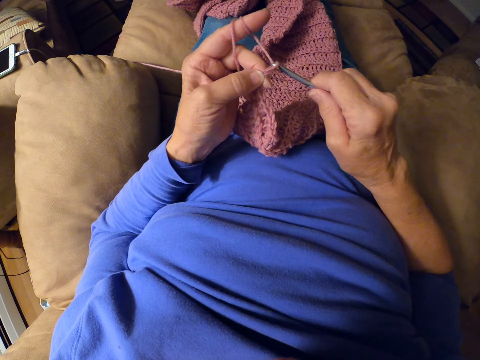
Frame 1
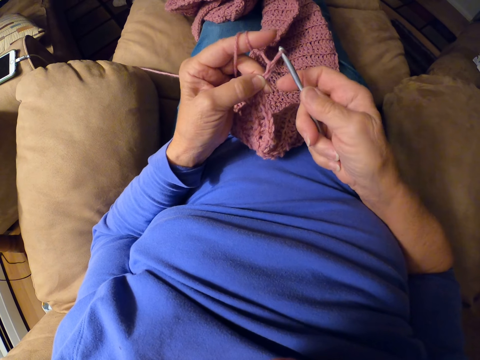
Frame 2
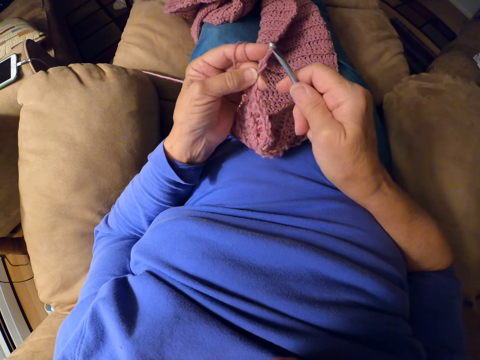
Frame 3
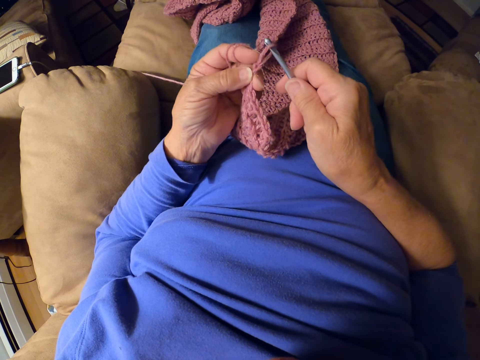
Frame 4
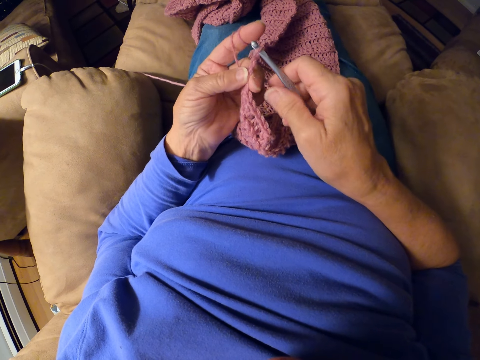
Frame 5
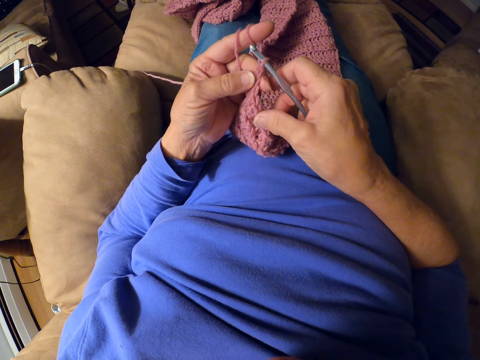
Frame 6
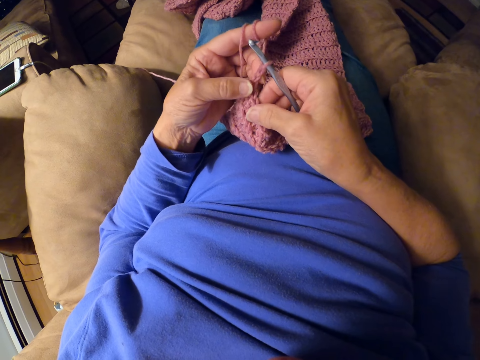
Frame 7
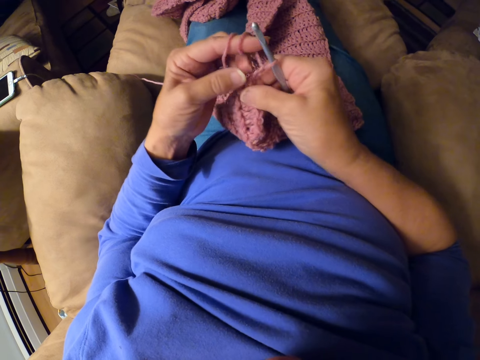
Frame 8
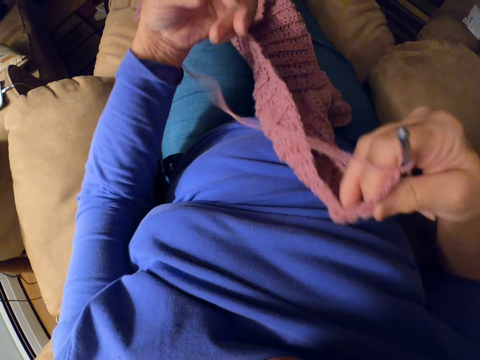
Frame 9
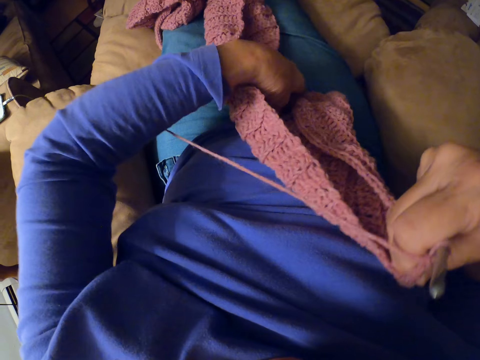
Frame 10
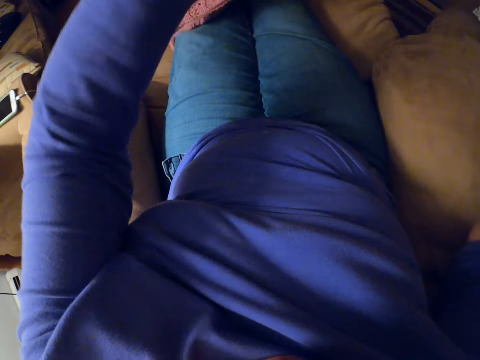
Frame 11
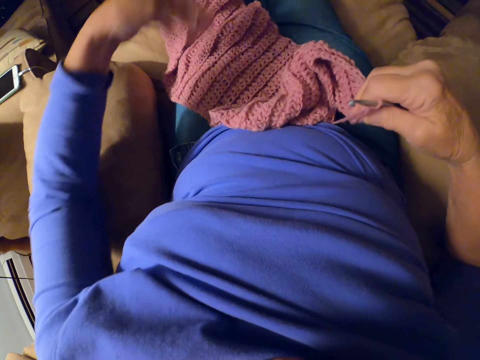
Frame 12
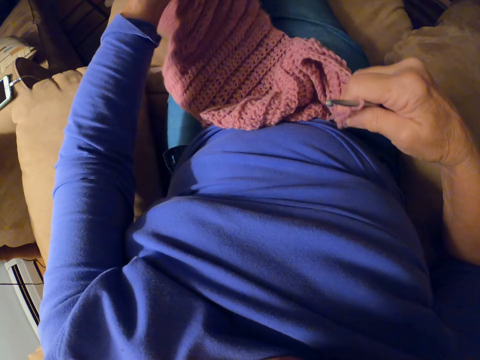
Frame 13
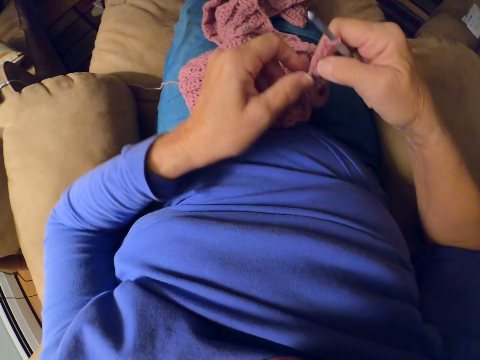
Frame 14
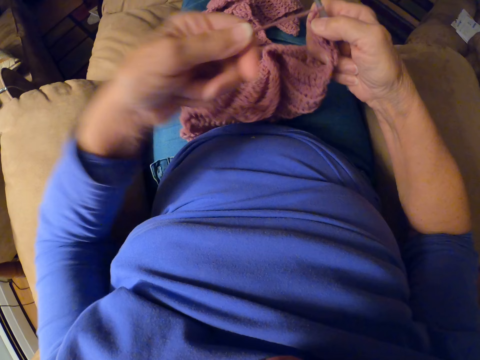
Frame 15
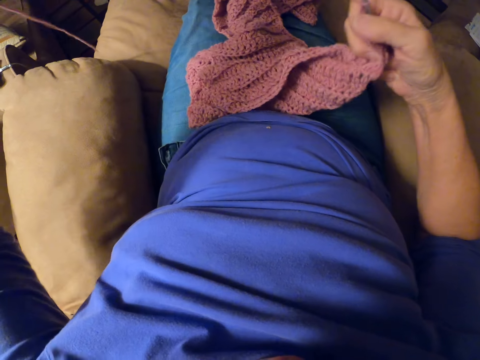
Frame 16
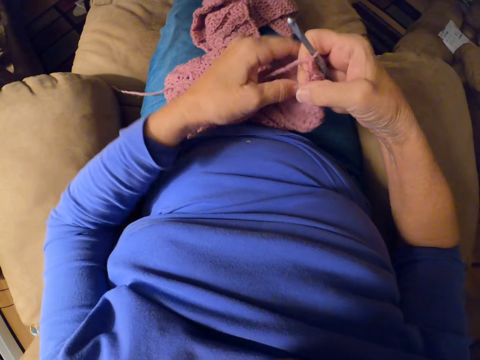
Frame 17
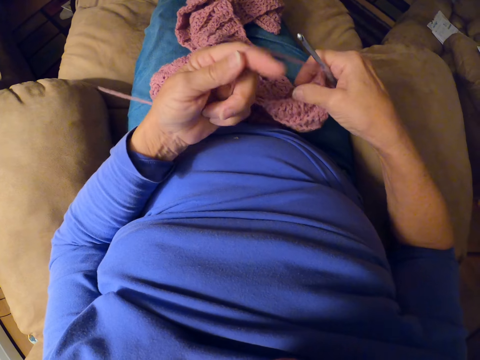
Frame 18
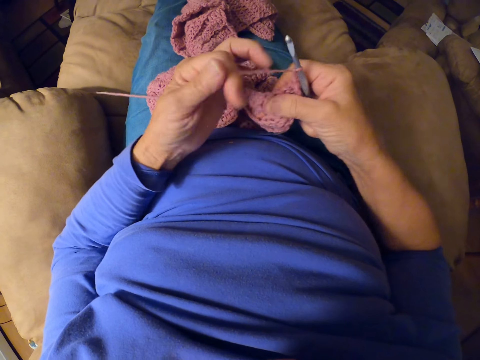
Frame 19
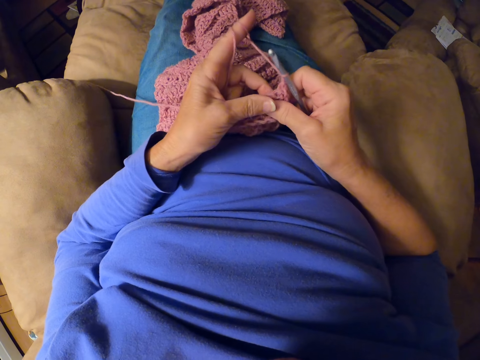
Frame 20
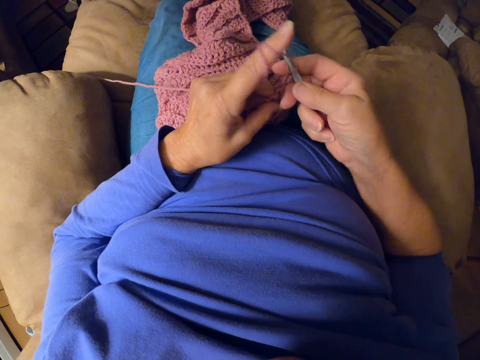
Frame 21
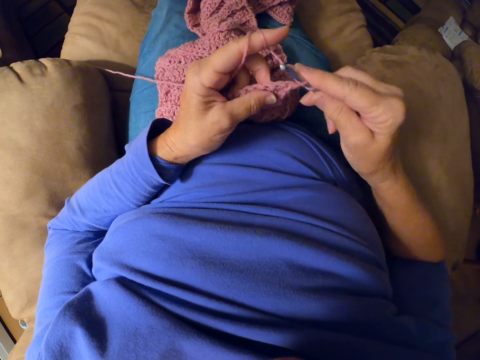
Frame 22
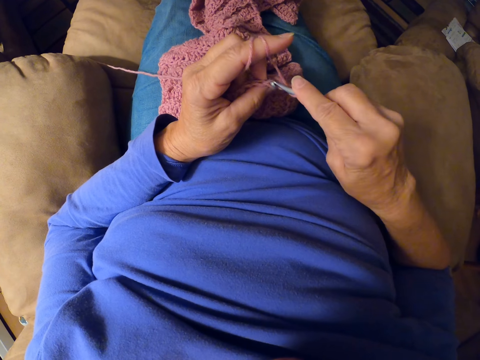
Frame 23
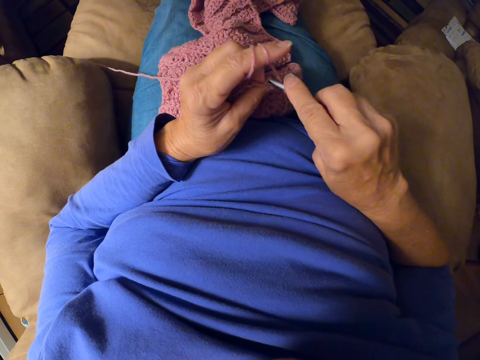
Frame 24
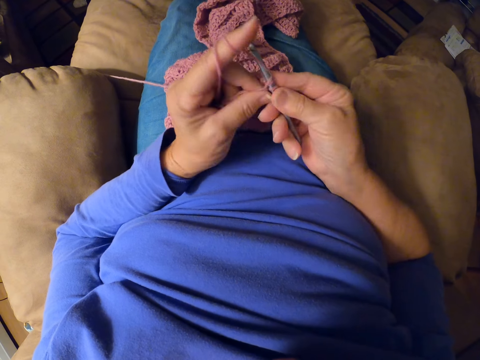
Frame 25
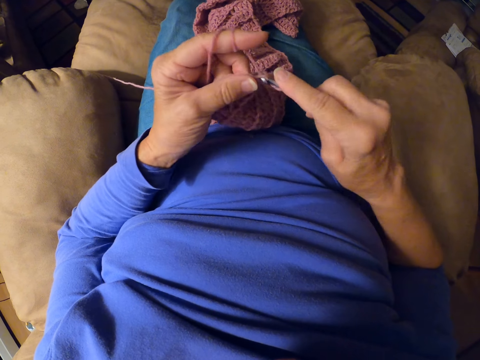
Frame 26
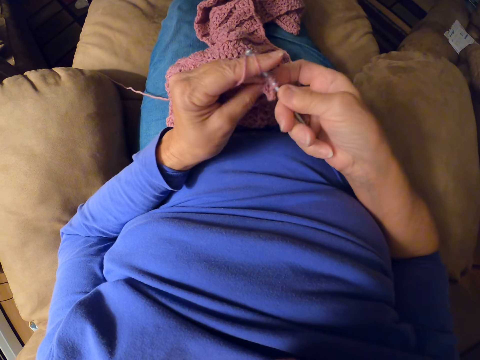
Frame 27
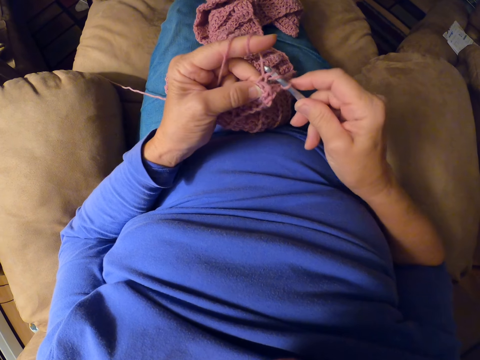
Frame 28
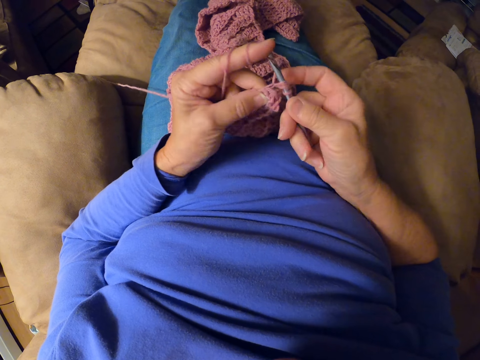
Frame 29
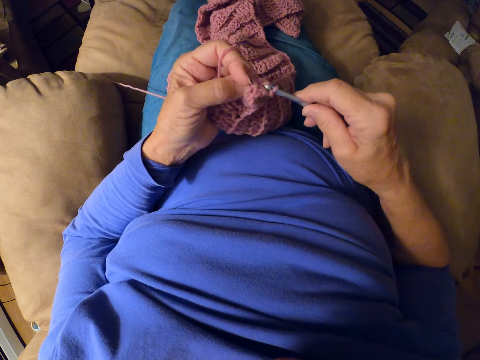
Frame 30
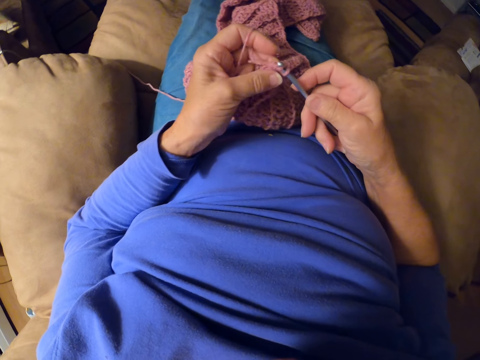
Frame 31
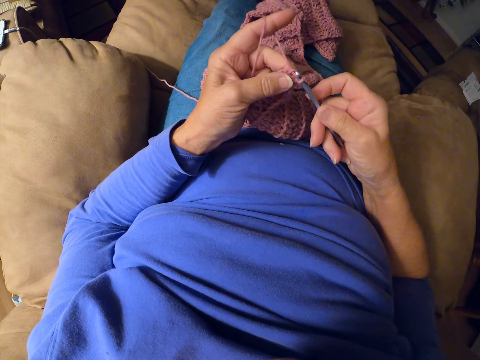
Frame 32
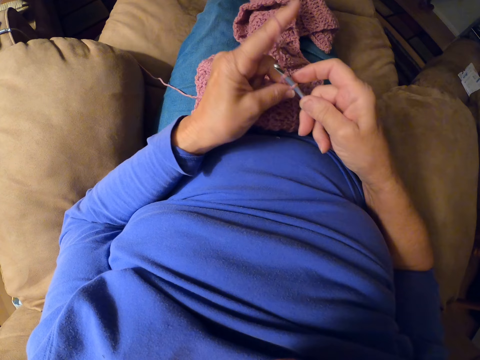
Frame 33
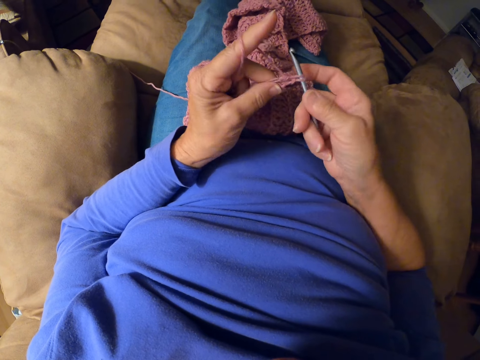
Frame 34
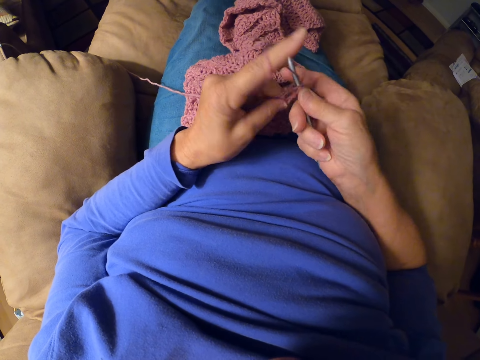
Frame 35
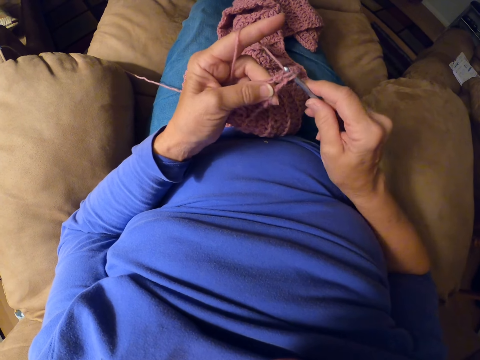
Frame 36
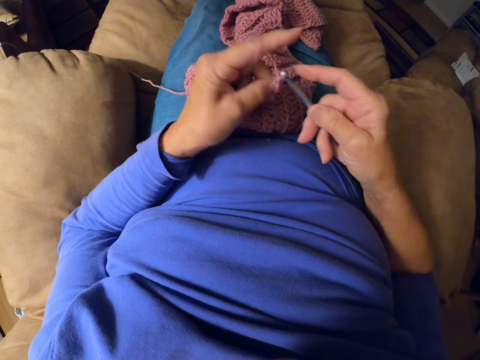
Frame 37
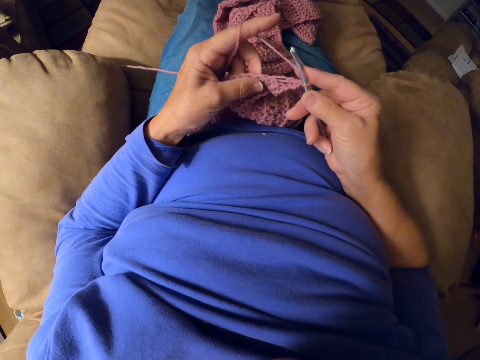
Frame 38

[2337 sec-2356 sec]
The camera wearer adjusts the crochet with her hands. She turns the garment. She adjusts the yarn with her left hand. She adjusts the yarn strand with her left index finger. She winds the thread on her finger. She crochets with the yarn. She interlocks the thread using a crochet hook.

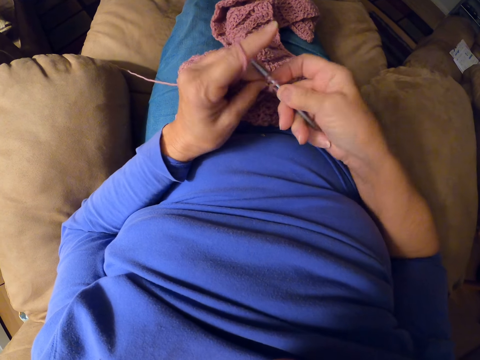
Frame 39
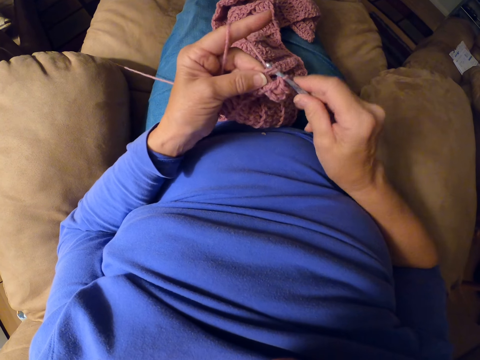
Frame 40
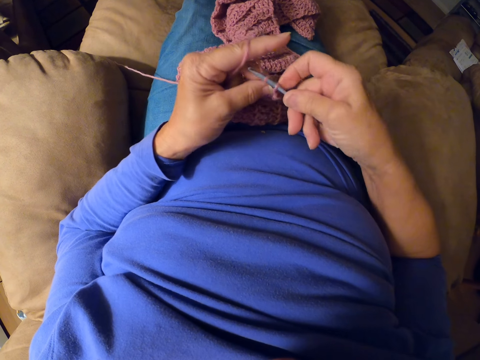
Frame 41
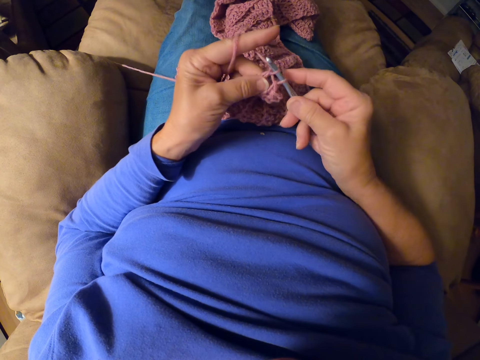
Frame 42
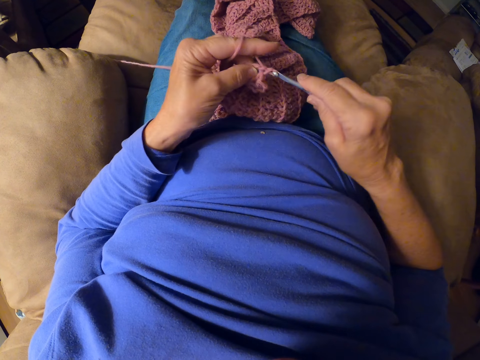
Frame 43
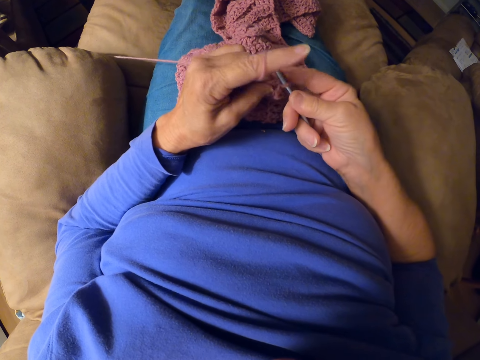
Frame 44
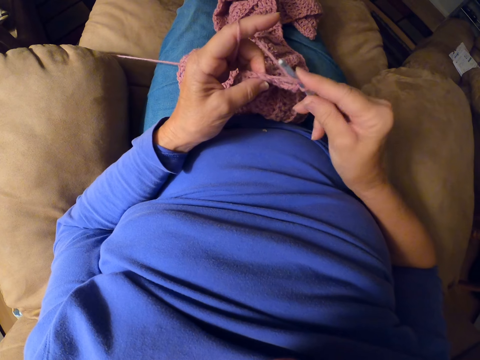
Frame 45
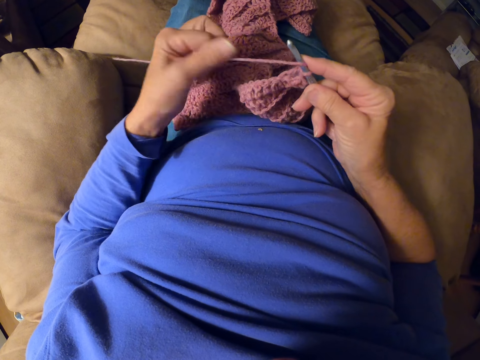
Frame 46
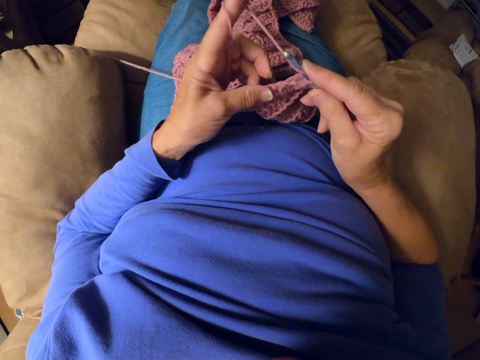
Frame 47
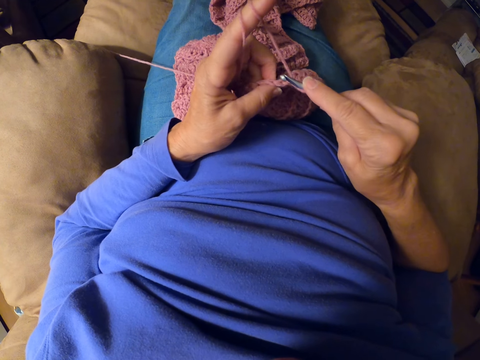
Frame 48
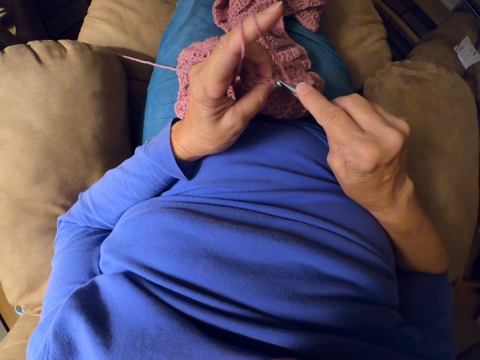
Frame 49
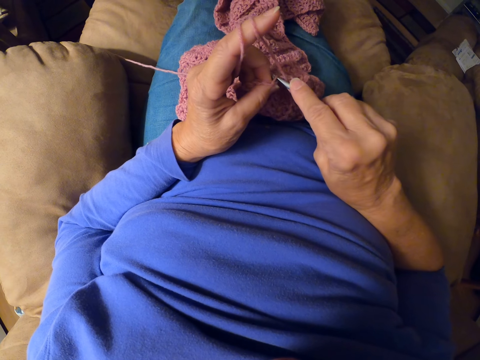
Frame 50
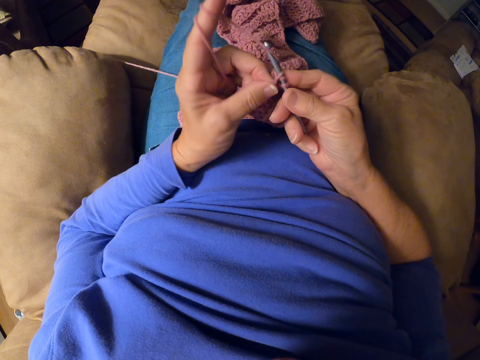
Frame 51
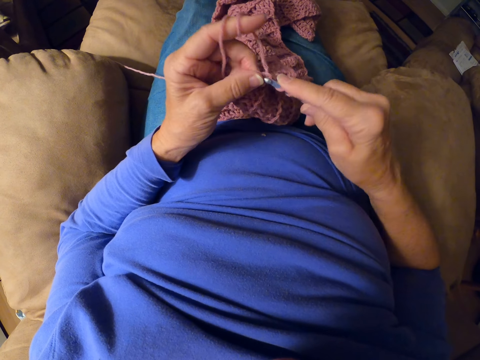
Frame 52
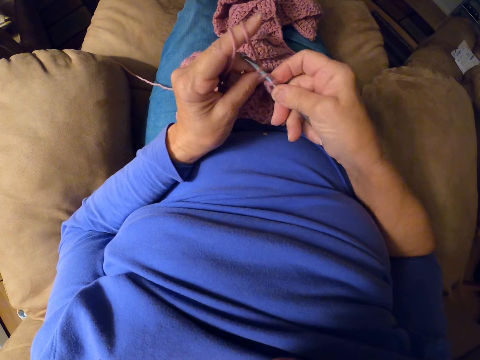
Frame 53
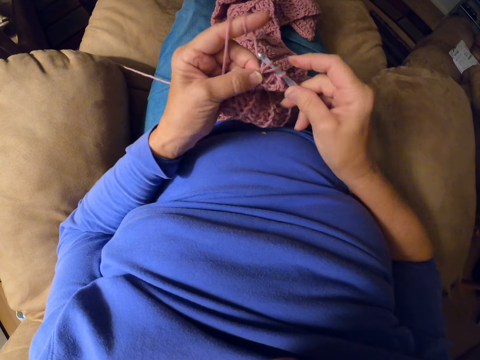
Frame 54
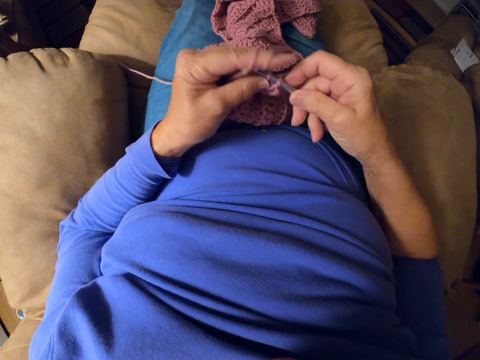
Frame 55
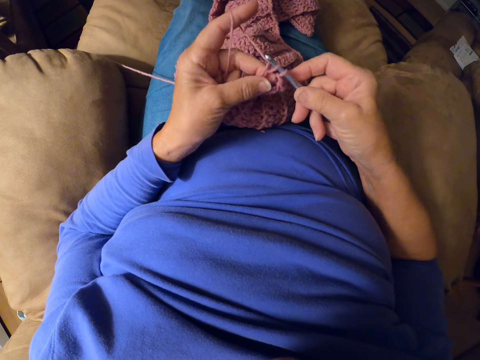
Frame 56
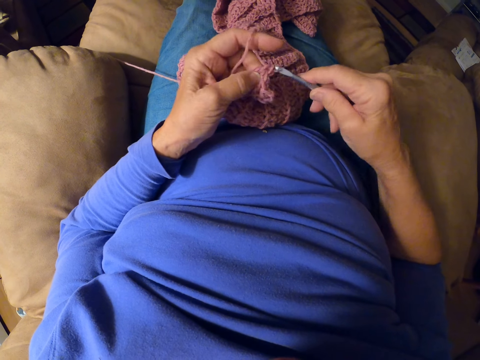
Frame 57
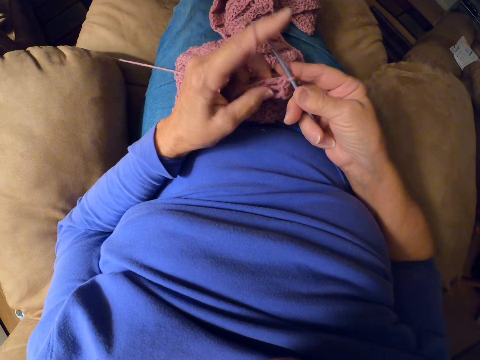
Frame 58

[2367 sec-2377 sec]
The camera wearer adjusts the yarn strand with her left index finger. She crochets with the yarn.
